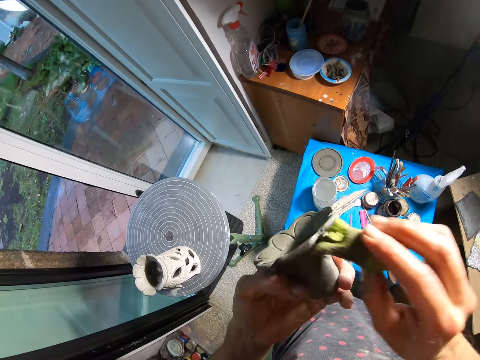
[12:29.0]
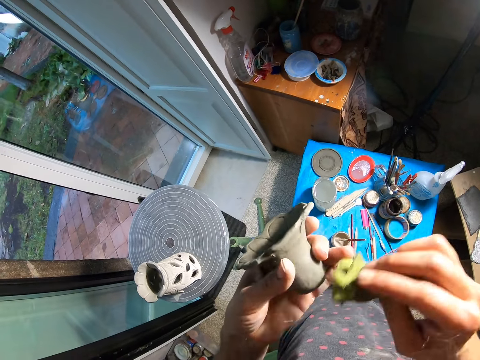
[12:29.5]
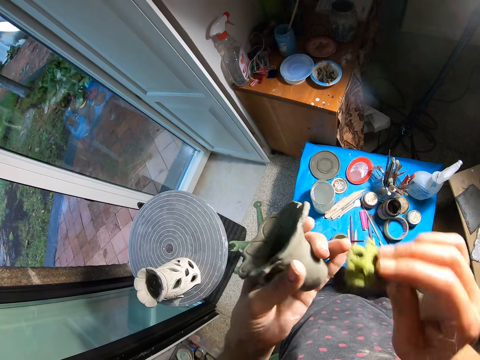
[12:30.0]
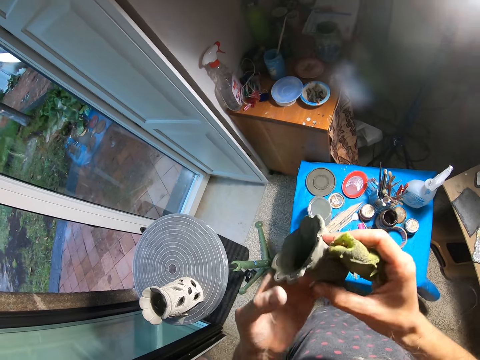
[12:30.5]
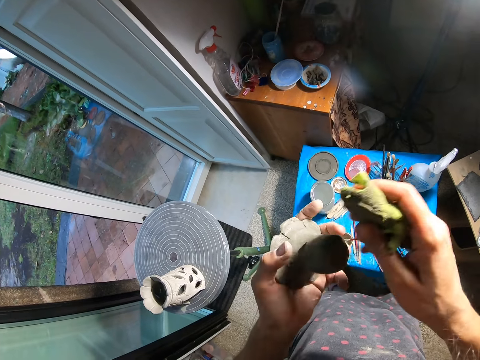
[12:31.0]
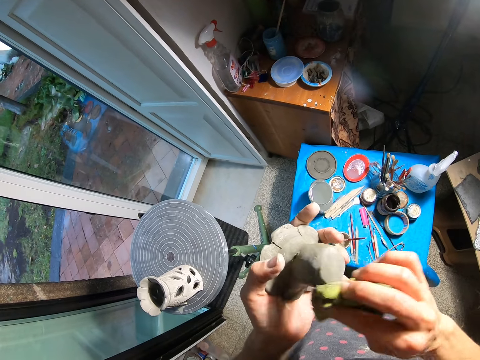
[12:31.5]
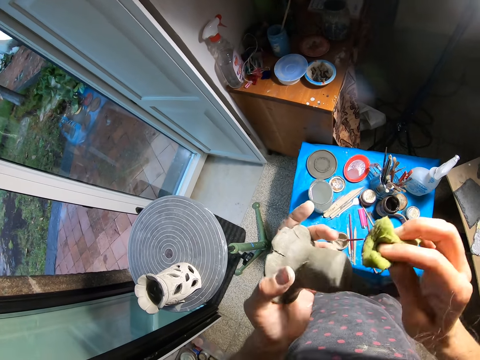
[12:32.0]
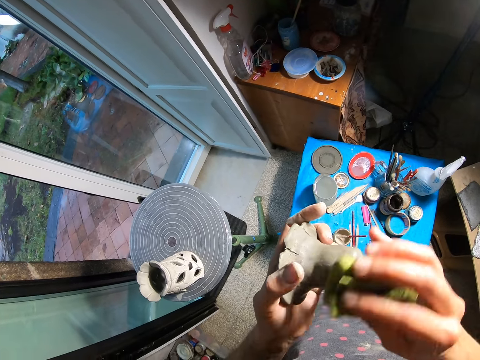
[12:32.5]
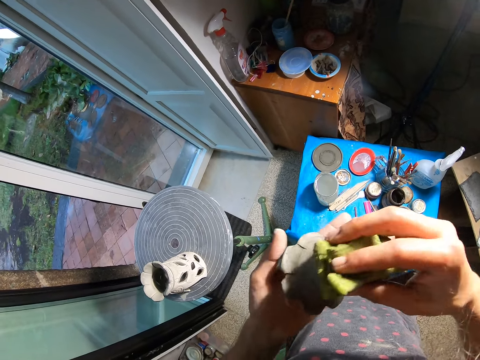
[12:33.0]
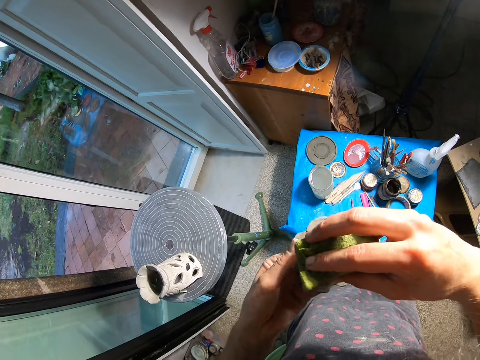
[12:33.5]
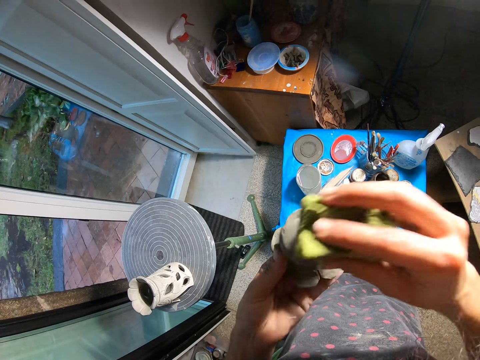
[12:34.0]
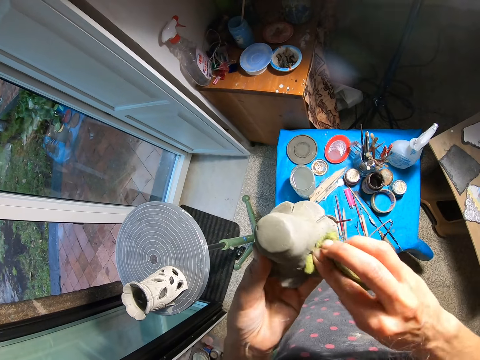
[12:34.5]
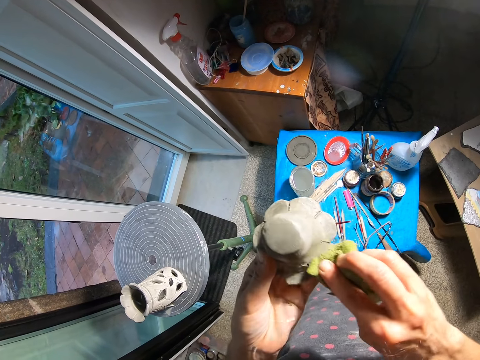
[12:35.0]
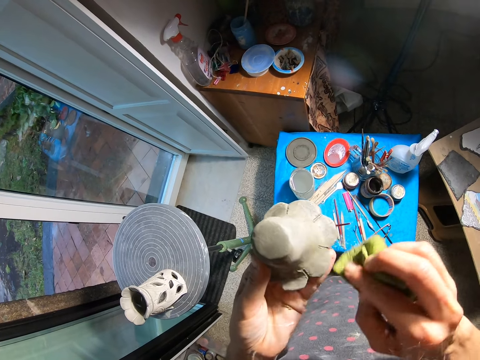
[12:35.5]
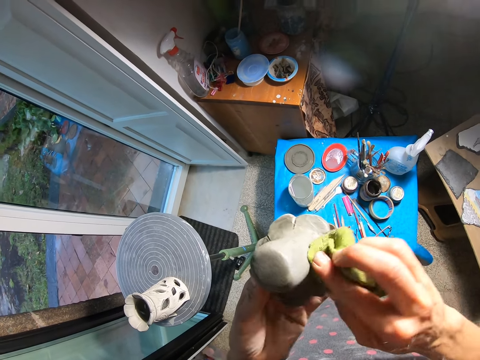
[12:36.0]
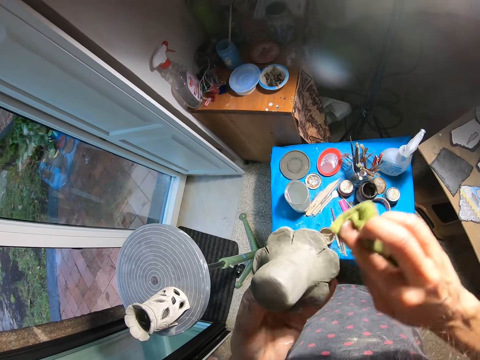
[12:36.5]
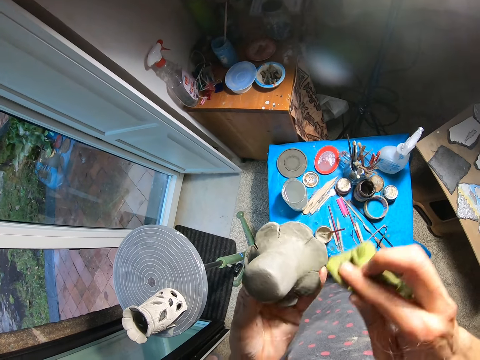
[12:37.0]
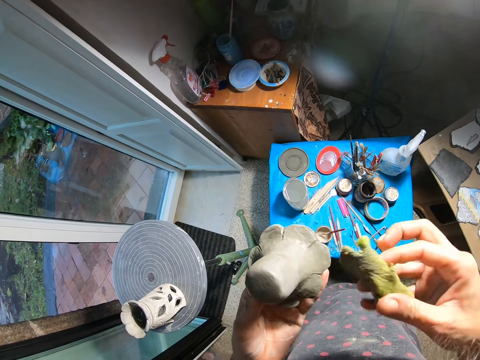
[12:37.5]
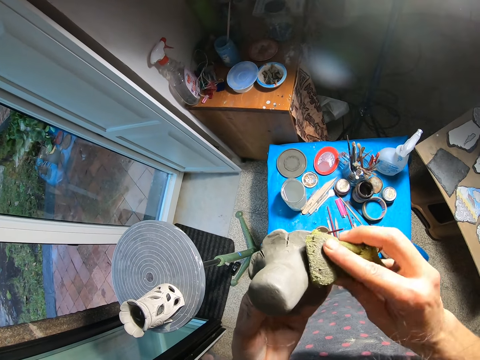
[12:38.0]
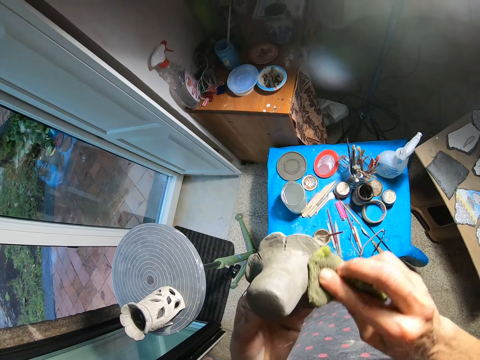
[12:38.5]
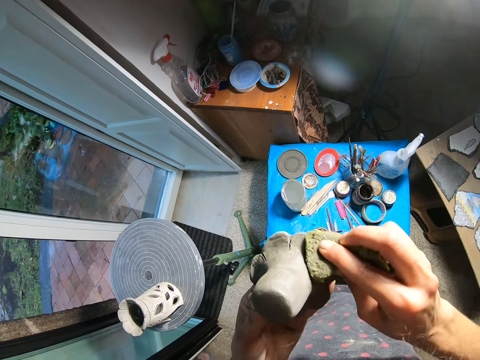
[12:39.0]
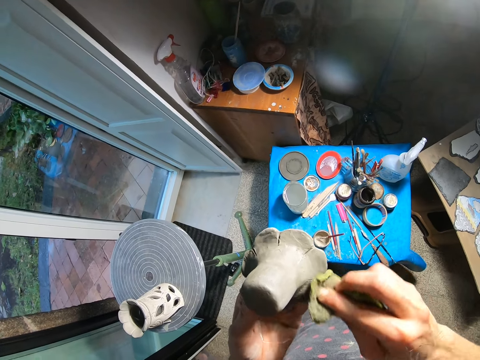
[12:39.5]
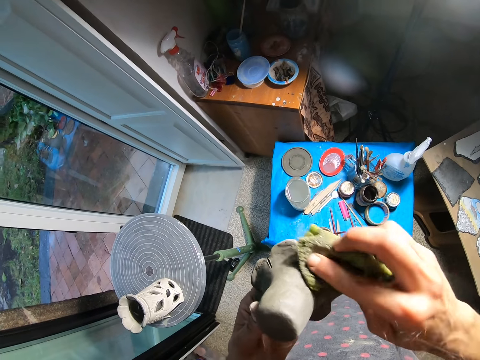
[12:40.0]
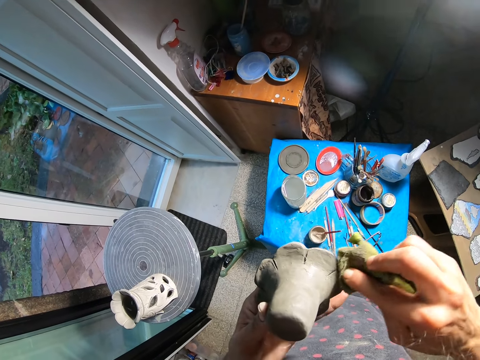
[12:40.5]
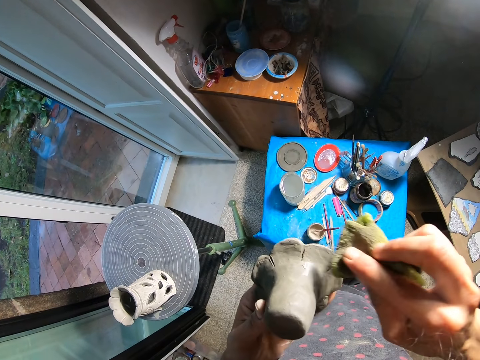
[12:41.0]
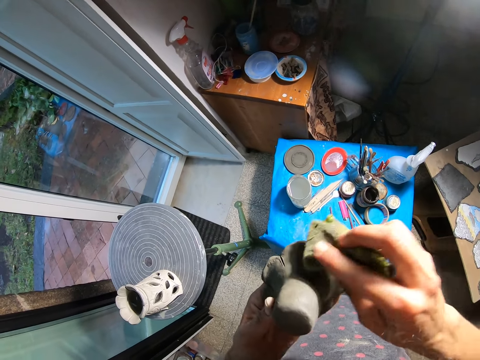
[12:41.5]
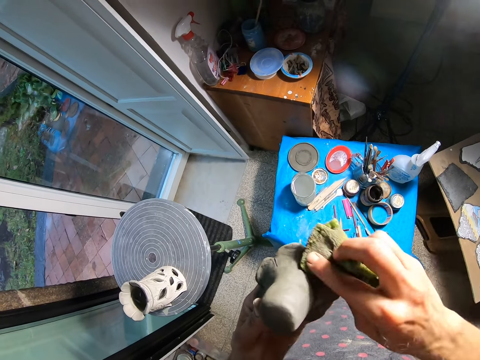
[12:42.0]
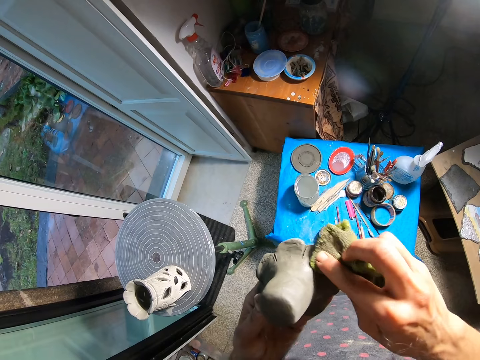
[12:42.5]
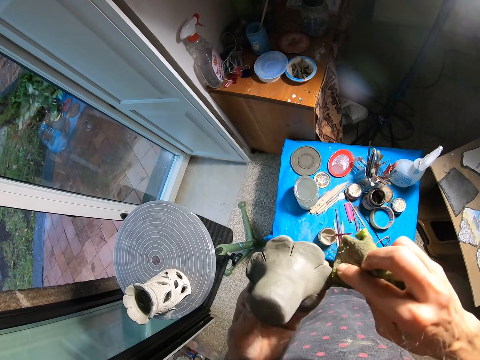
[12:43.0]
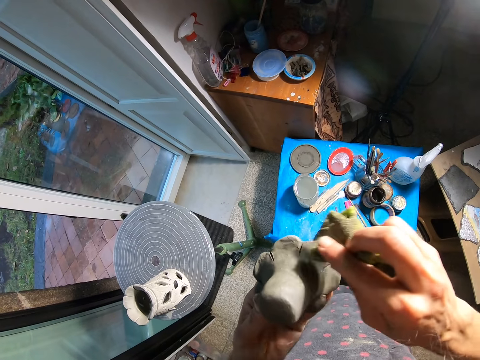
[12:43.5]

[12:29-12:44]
The camera wearer adjusts the clay vase with his hands. He turns the clay mold. He cleans the clay vase with the foam in his right hand. He adjusts the clay vase with his hands. He cleans the clay vase with the foam in his right hand.

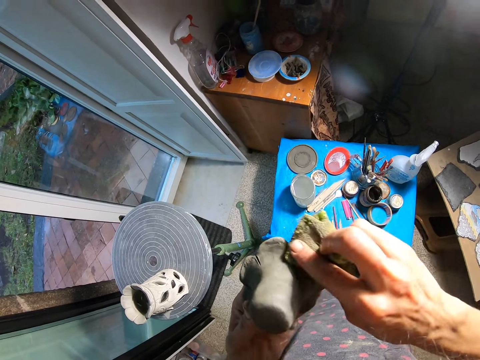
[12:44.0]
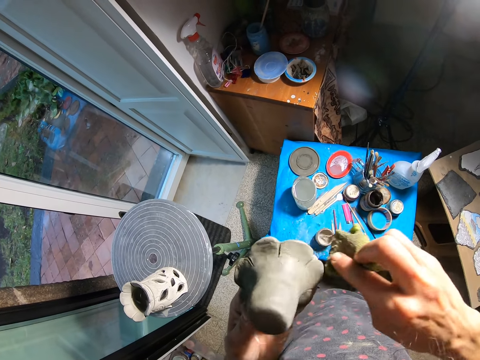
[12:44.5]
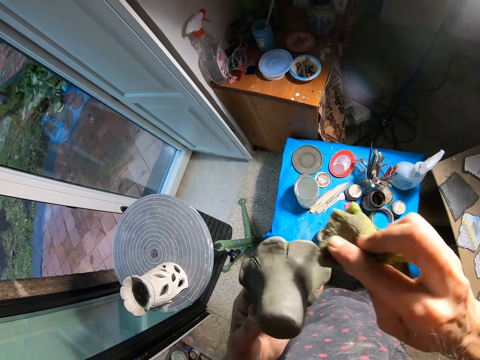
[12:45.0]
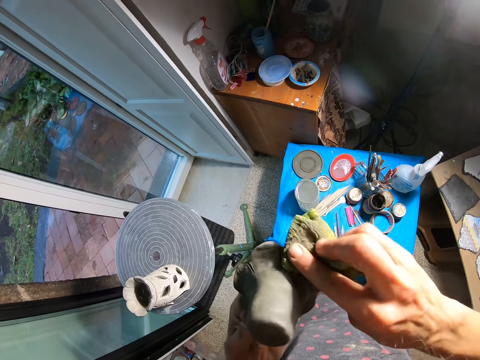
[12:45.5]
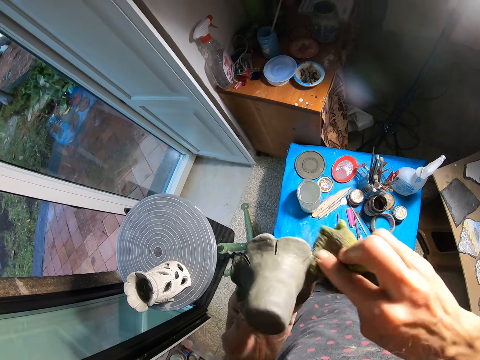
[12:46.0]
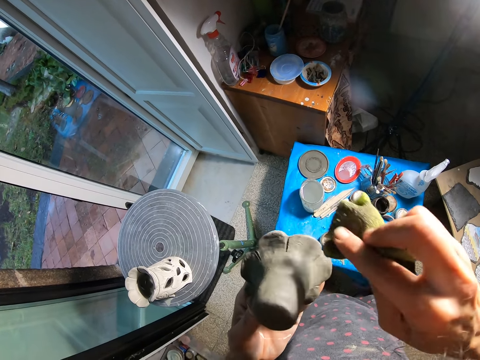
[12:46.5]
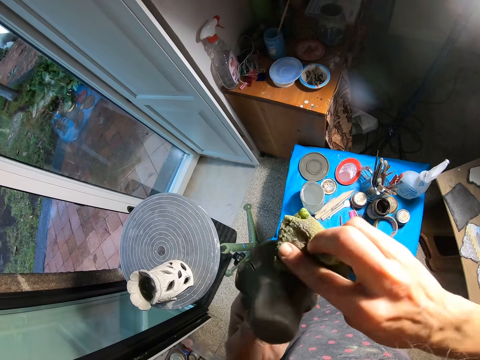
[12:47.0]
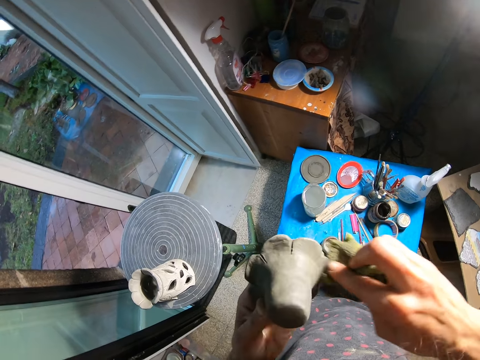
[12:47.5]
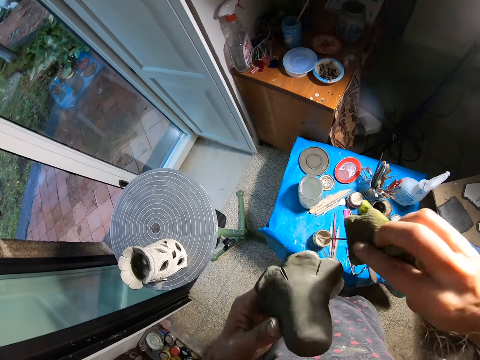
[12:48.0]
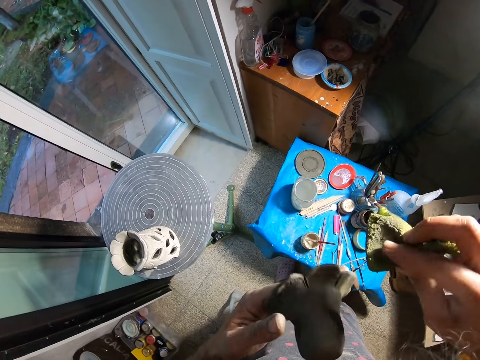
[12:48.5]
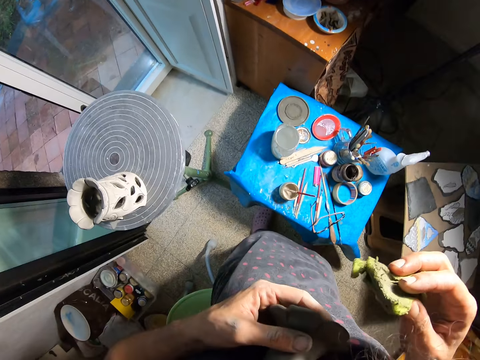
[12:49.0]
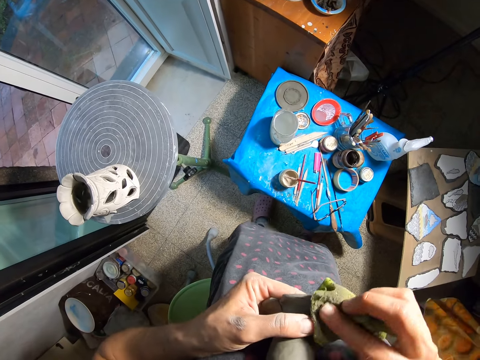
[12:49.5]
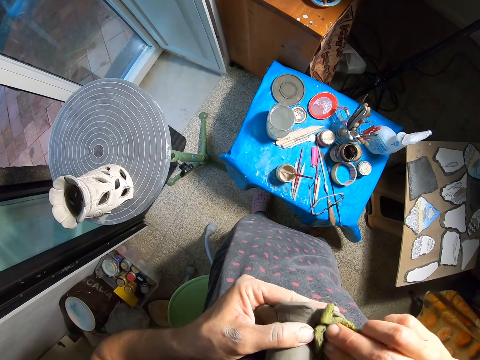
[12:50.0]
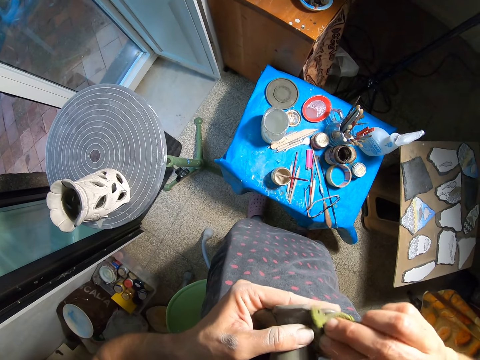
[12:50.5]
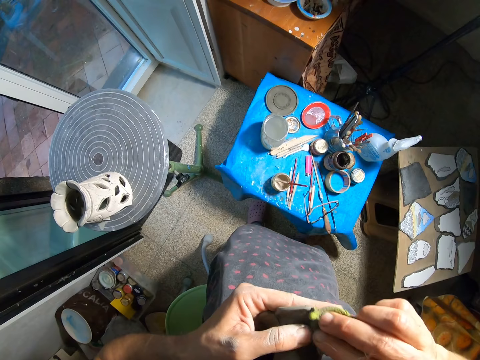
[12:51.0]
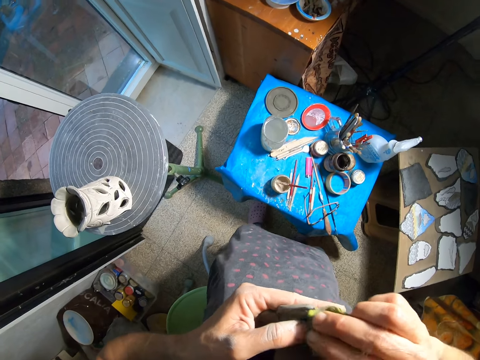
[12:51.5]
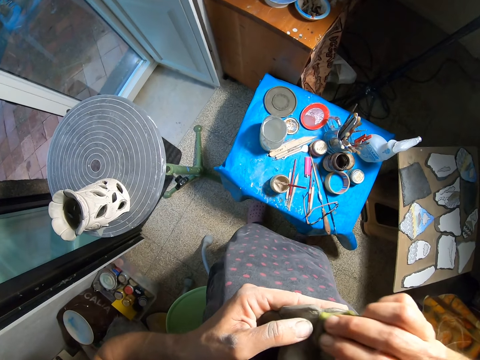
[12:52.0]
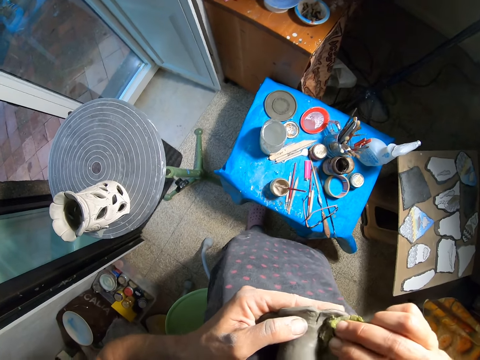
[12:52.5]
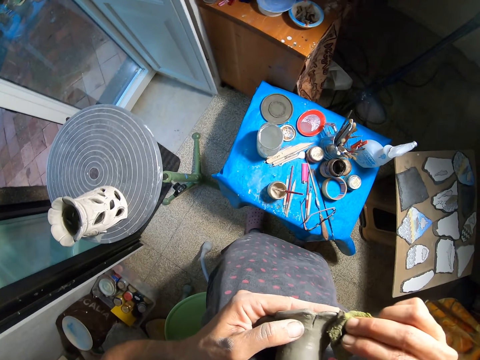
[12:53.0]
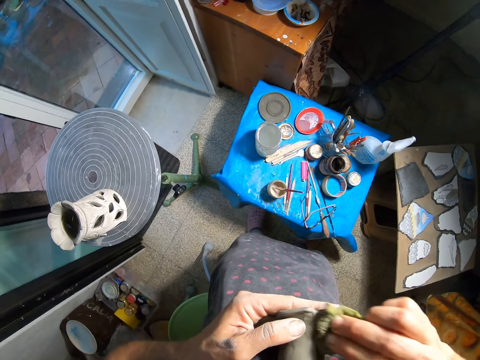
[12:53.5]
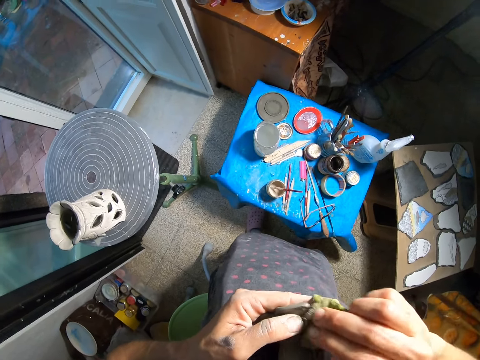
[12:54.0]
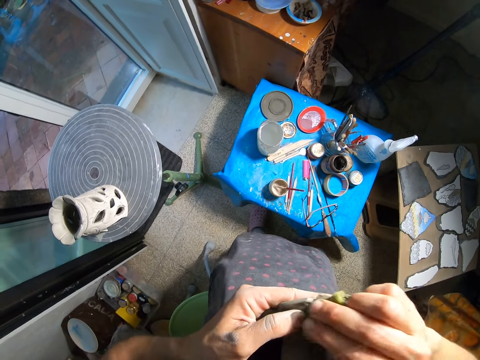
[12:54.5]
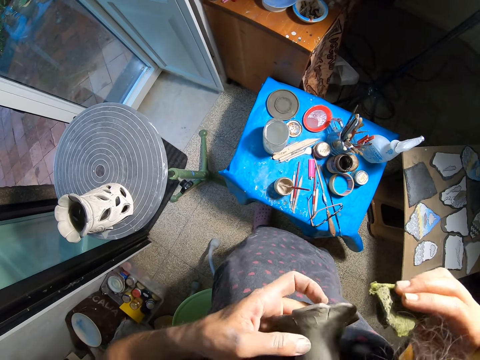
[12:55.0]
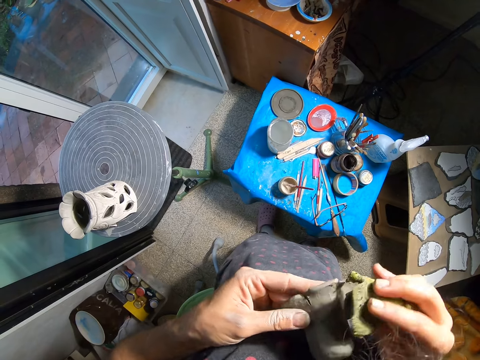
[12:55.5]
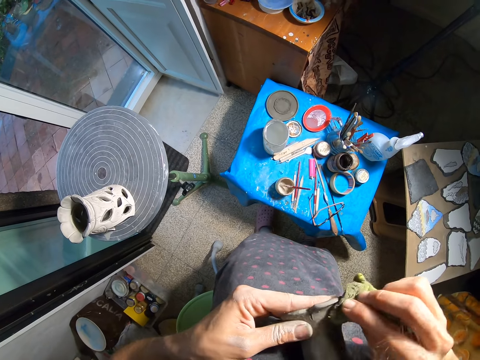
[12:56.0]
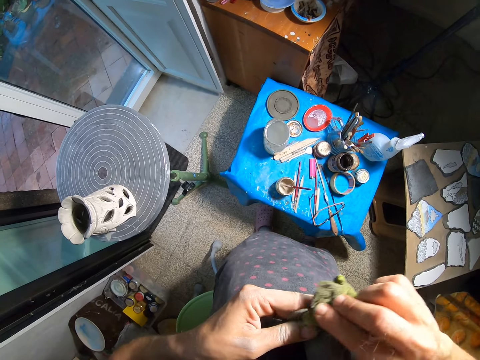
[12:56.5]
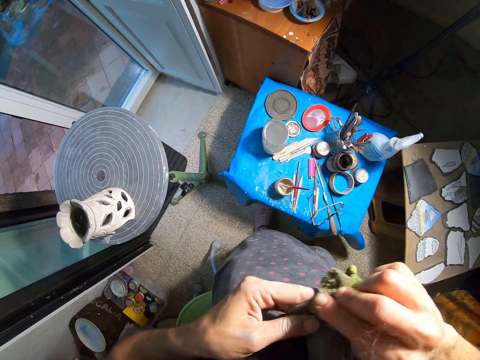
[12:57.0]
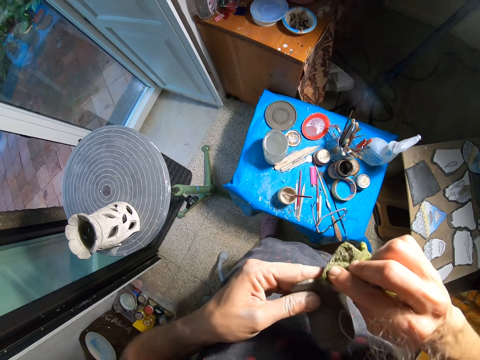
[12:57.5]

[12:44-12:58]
The camera wearer places the clay vase on his lap with his left hand. He cleans the clay vase with the foam in his right hand.
